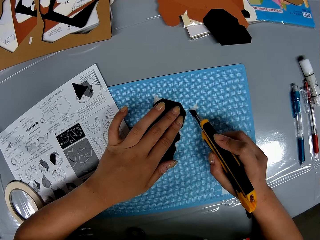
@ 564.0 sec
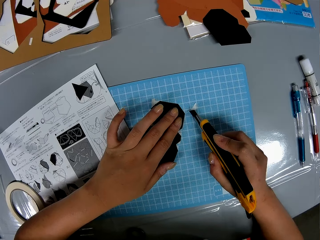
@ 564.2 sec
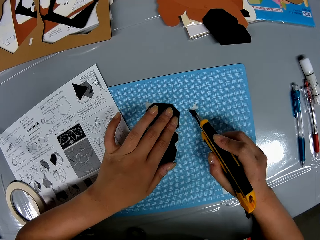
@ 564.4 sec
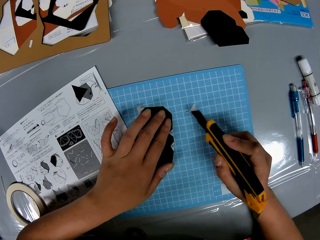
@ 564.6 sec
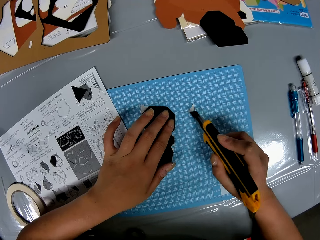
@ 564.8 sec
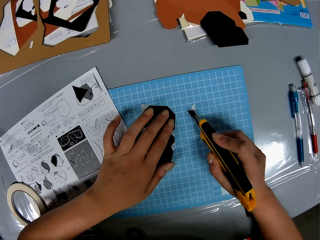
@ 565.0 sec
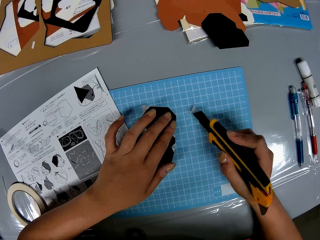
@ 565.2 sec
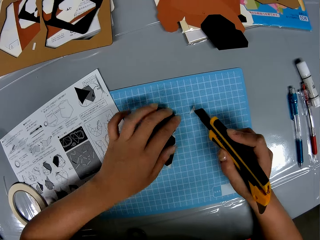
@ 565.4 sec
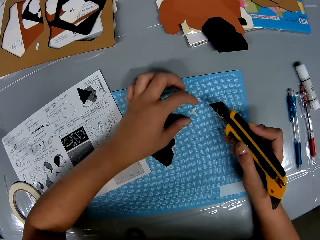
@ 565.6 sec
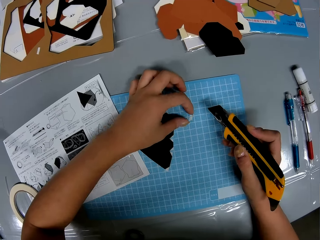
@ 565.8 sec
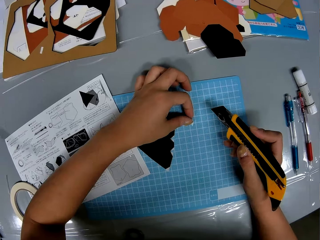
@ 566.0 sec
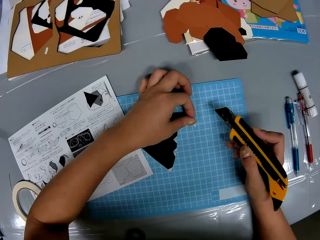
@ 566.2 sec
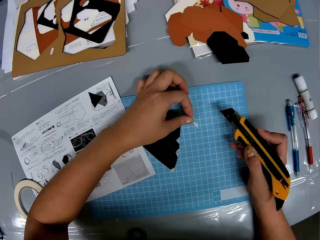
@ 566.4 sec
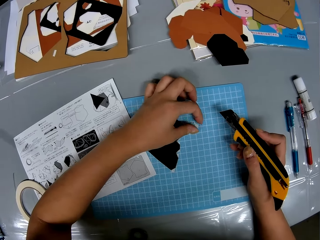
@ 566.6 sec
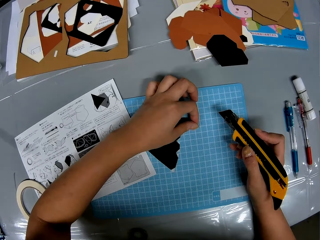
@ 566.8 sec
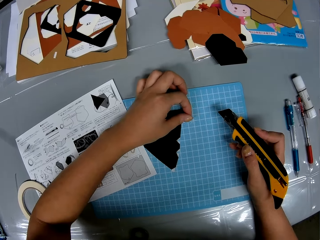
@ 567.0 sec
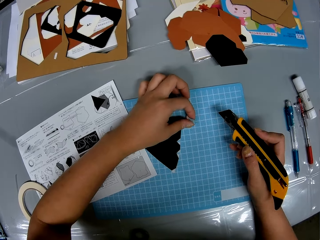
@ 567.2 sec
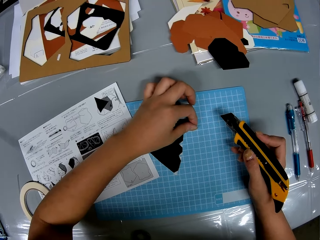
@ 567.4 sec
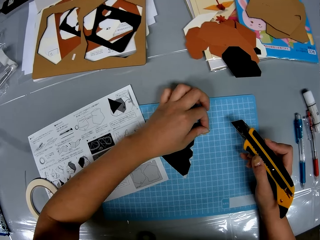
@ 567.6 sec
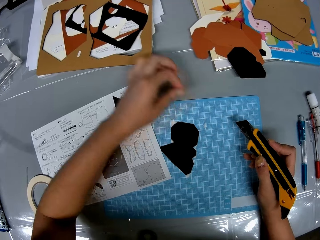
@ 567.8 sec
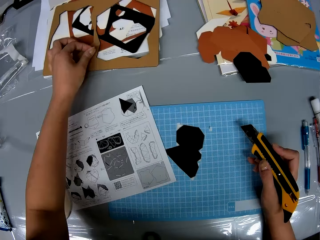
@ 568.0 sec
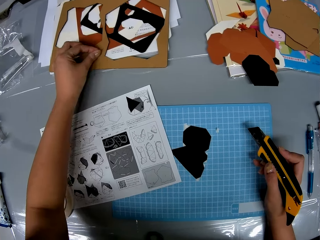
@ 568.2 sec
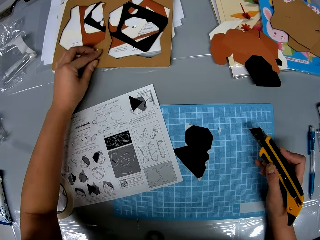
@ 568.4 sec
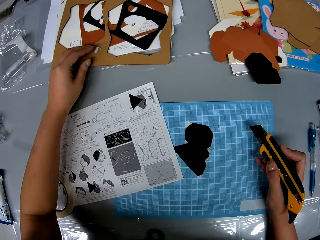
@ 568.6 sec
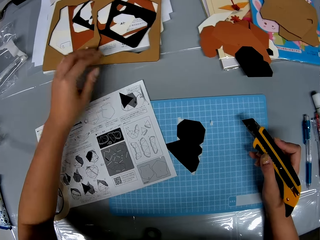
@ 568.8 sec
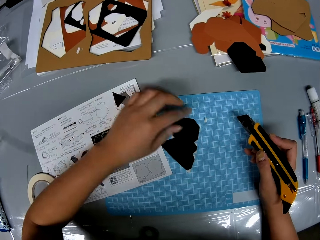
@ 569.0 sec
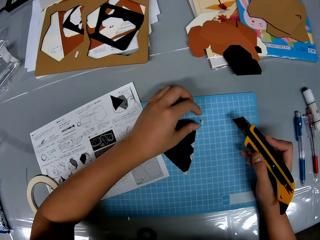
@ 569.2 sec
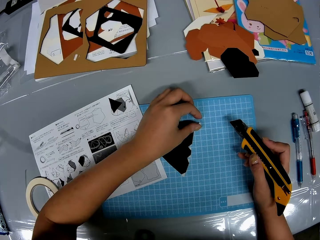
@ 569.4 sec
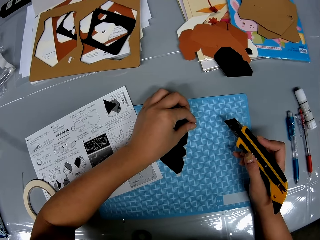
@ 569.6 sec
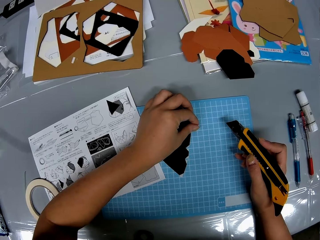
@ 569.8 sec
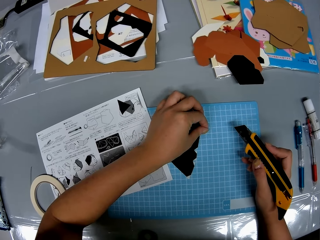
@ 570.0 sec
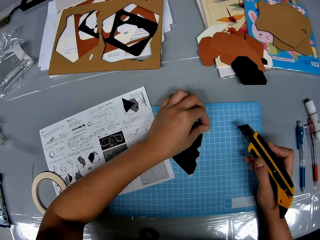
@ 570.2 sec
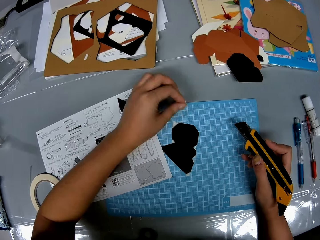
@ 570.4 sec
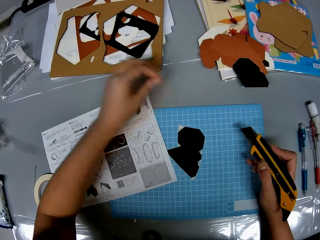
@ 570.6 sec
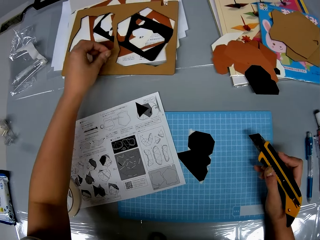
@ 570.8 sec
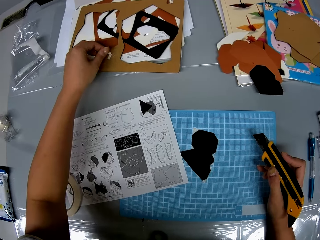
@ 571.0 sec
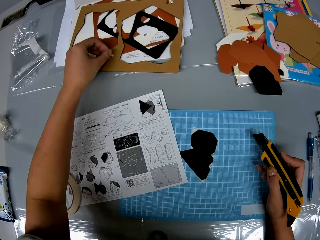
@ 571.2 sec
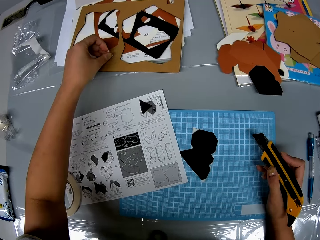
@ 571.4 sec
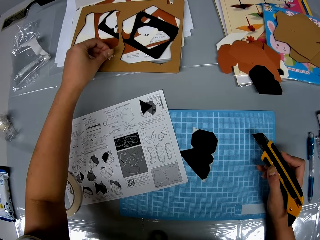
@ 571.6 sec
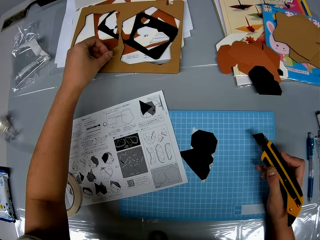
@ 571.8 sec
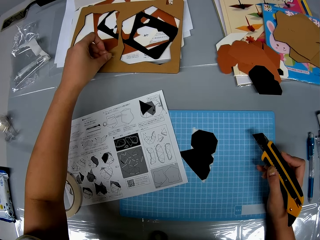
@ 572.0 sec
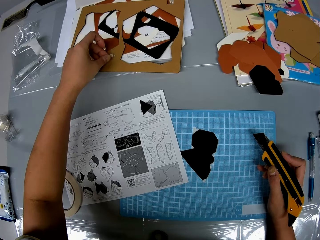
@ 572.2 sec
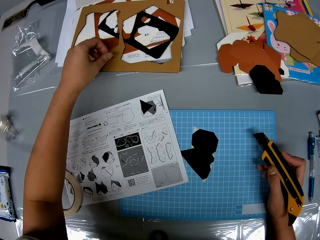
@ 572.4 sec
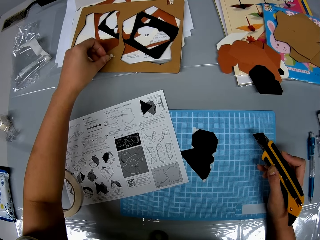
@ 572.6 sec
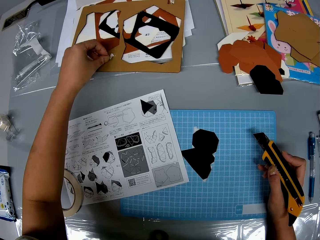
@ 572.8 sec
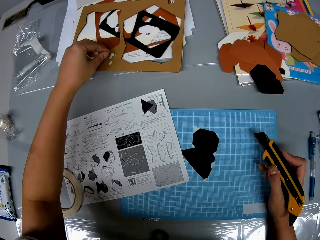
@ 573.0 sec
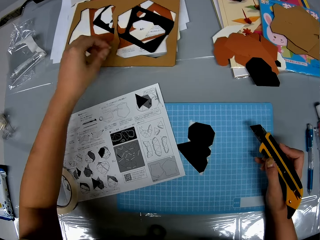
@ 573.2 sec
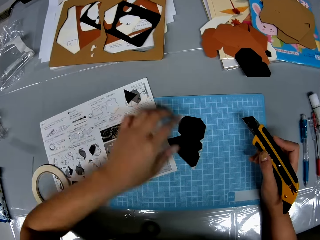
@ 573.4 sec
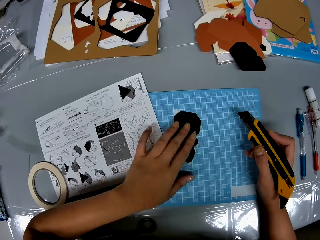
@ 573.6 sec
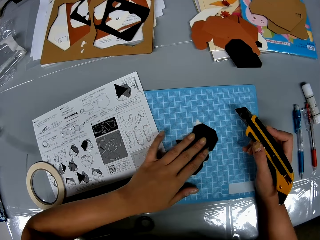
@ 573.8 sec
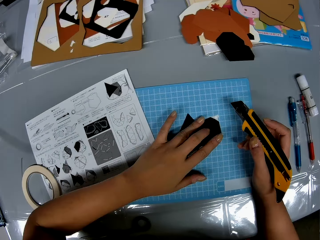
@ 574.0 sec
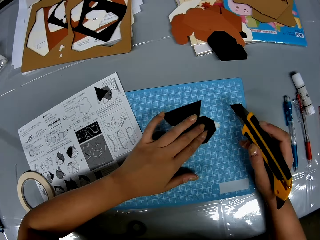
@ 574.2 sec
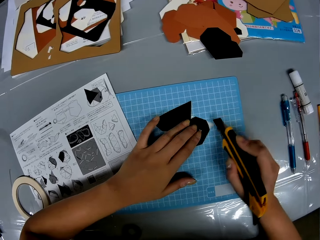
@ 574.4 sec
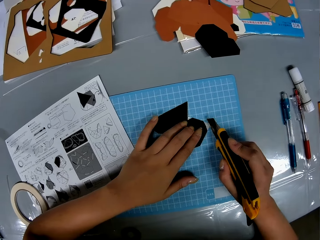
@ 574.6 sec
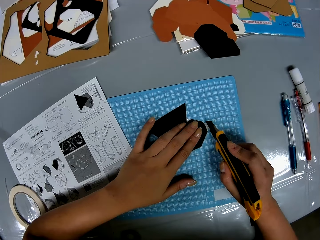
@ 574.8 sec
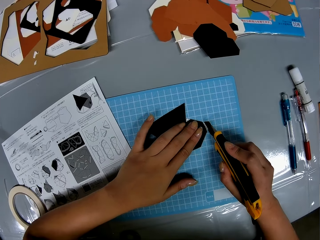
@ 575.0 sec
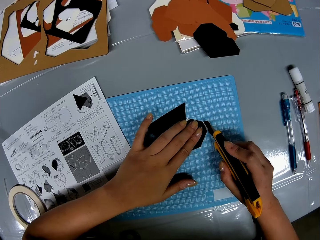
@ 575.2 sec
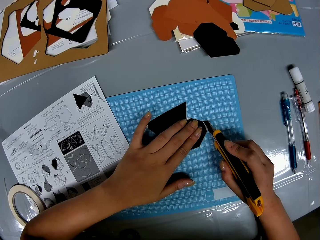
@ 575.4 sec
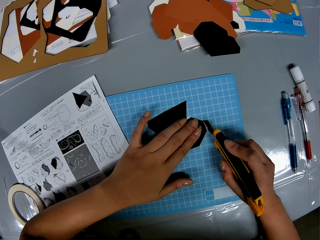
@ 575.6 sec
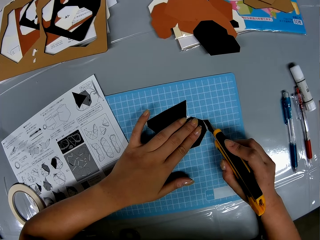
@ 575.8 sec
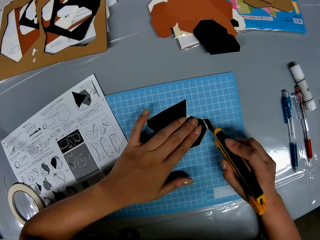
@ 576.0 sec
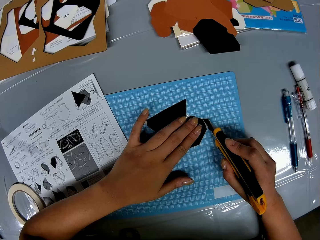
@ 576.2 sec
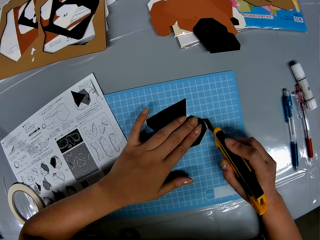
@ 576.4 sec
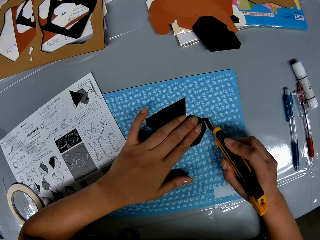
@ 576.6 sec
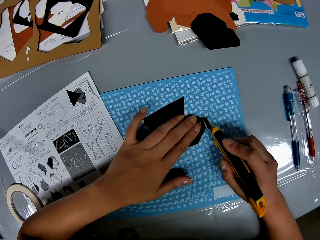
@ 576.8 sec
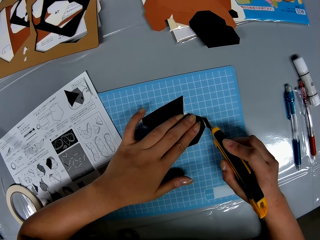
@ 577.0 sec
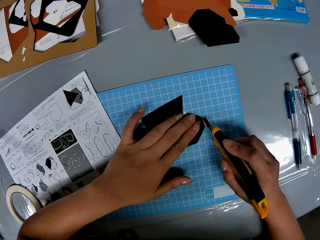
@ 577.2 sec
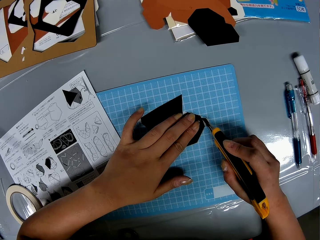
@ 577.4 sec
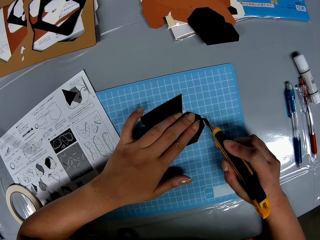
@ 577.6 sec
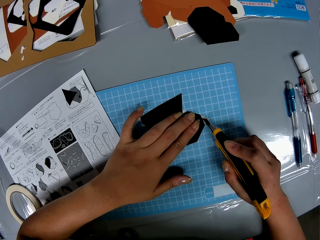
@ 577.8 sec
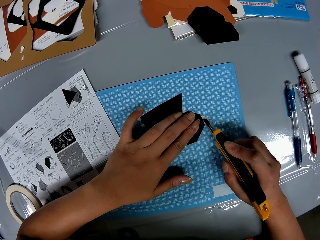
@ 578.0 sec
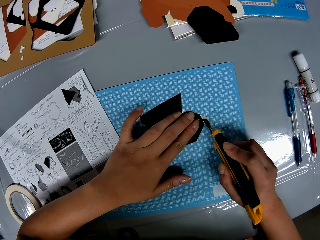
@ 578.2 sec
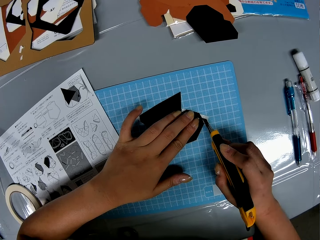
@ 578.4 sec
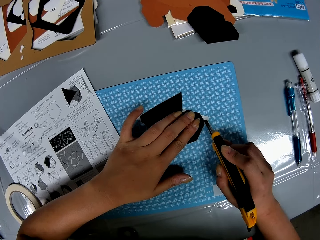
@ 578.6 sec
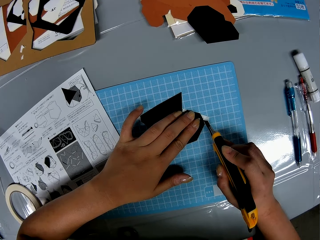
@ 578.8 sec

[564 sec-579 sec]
The camera wearer removes the cut pieces from the cutting sheet with her left hand. She puts the piece among other wastes. She takes another piece from the table. She puts the piece among other wastes. She holds the piece of paper to the cutting sheet with her left hand. She cuts the tape off the piece of paper with the retractable blade knife.

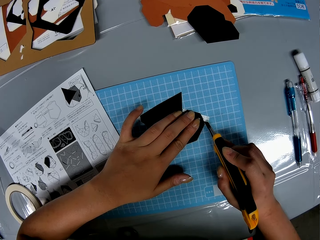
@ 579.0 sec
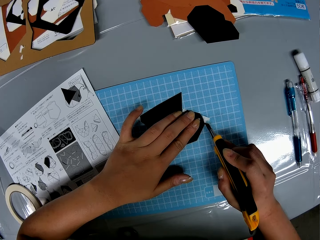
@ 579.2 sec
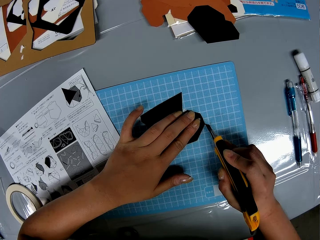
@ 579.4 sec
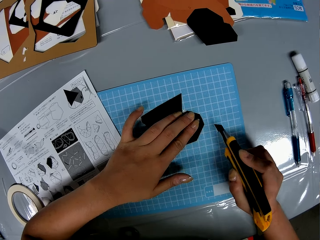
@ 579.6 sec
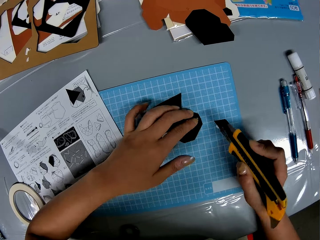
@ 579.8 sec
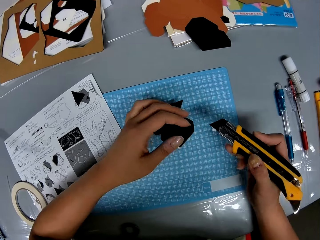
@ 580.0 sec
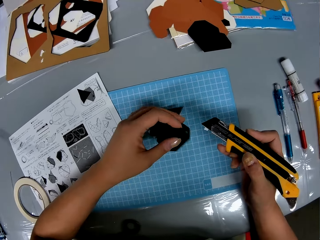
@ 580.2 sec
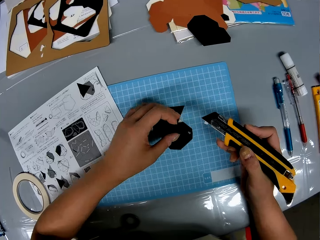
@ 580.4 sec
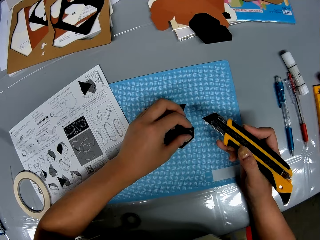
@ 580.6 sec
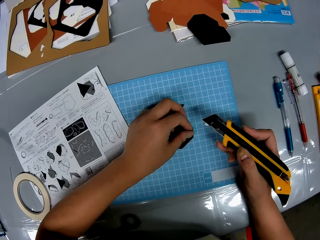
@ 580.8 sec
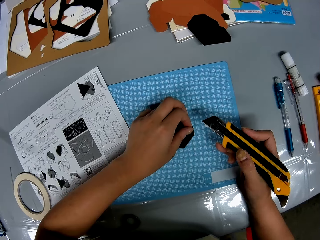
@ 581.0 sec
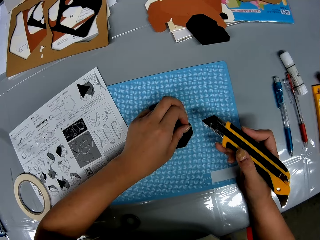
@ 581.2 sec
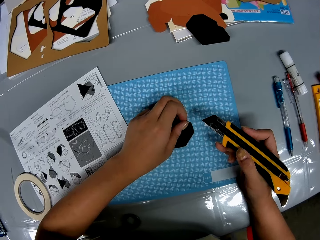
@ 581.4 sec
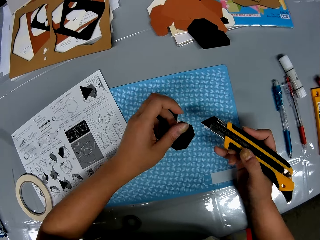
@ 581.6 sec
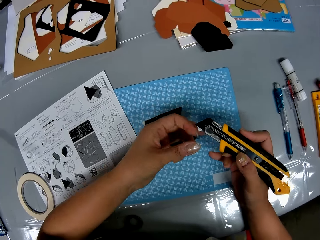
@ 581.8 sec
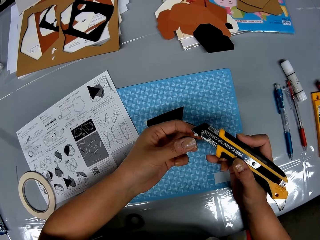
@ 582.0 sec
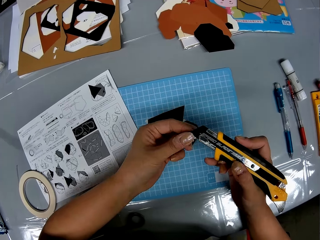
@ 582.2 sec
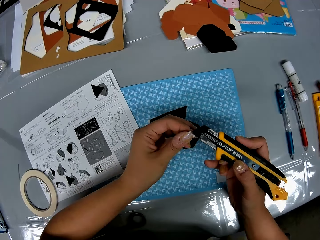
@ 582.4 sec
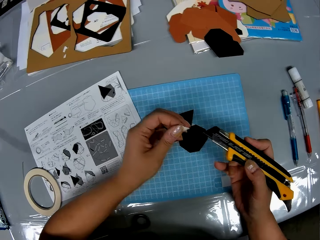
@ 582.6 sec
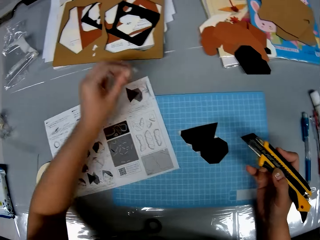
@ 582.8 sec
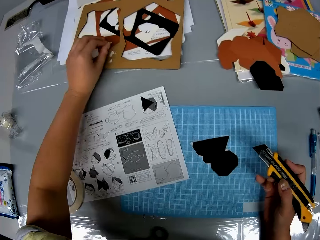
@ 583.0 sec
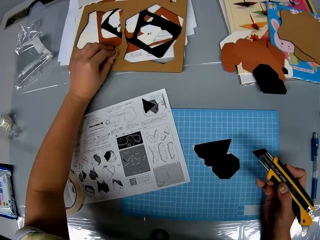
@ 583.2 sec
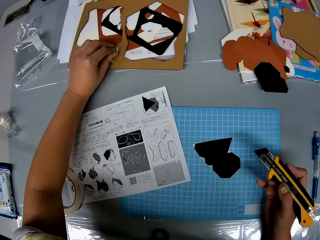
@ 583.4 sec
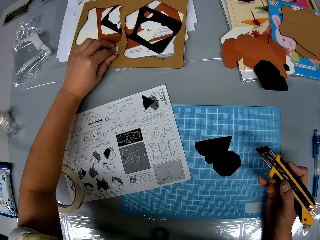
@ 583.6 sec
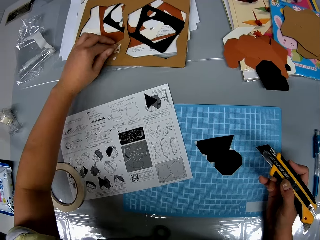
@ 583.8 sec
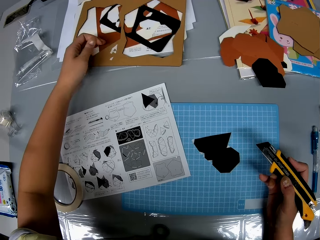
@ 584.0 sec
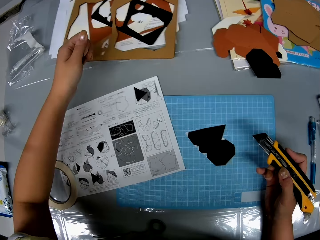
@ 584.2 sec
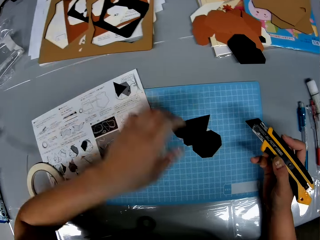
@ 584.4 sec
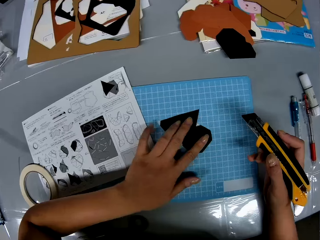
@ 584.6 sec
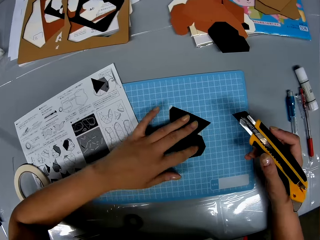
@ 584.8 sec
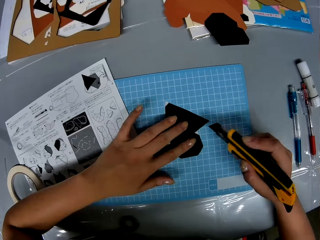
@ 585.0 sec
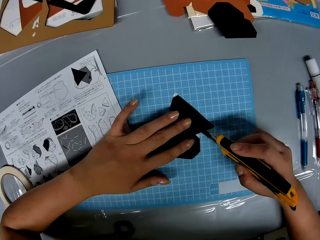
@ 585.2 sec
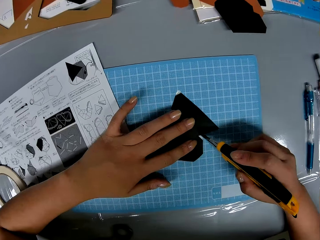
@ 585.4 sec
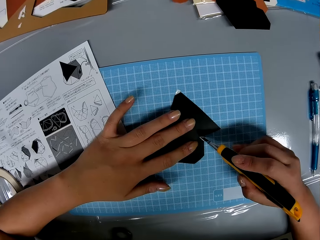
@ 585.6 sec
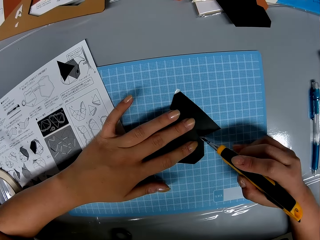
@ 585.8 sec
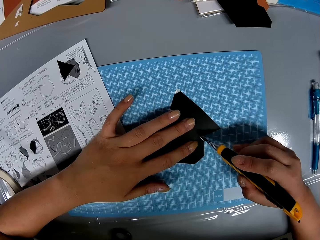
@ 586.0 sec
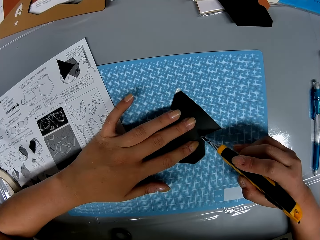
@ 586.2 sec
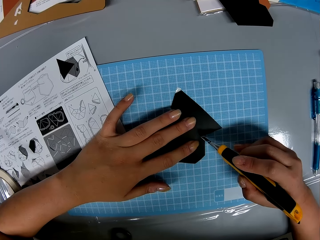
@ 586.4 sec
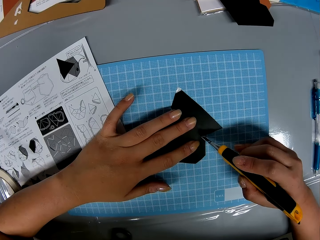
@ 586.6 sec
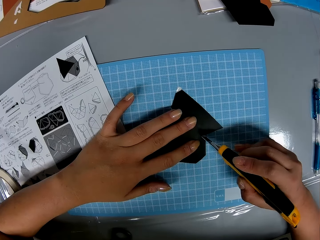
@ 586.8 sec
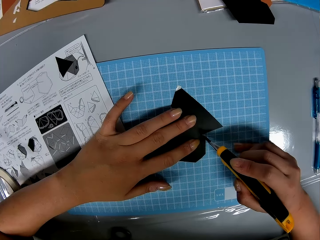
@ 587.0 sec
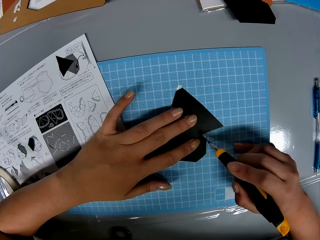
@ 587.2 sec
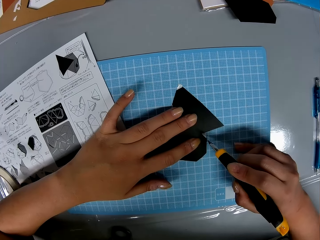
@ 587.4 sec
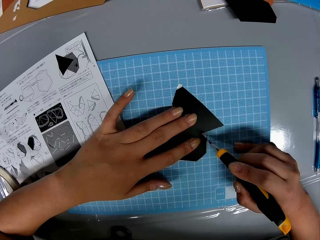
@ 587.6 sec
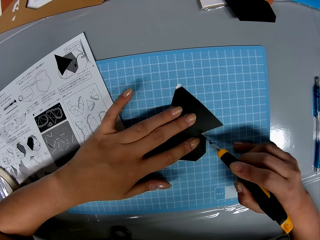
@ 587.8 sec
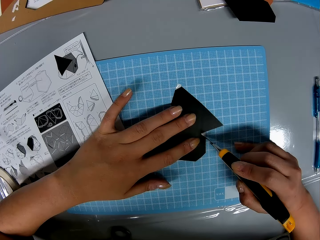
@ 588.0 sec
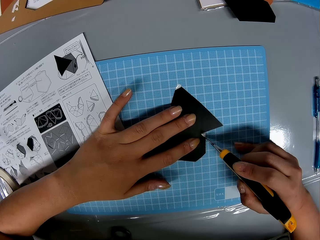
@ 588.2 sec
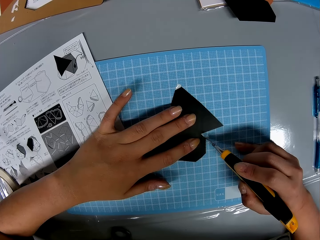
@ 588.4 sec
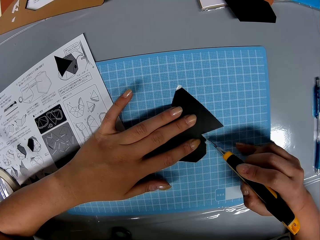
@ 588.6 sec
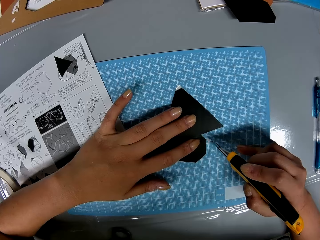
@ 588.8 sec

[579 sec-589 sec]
The camera wearer removes the cut pieces from the table with her left hand. She removes tape from the knife. She puts the piece among other wastes. She holds the piece of paper to the cutting sheet with her left hand. She cuts the tape off the piece of paper with the retractable blade knife.
